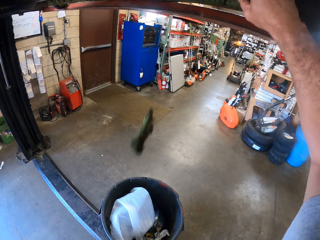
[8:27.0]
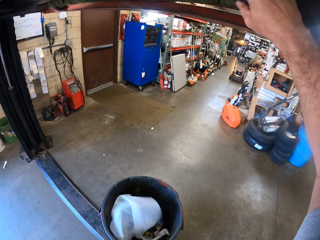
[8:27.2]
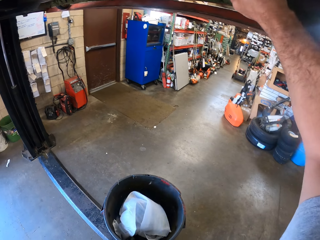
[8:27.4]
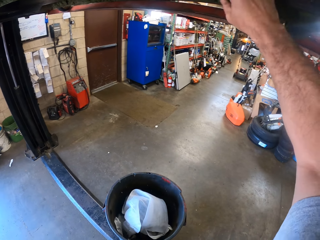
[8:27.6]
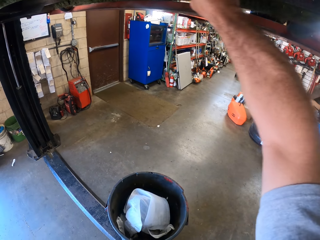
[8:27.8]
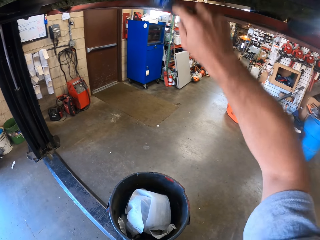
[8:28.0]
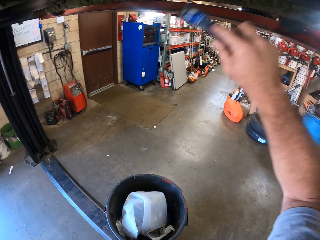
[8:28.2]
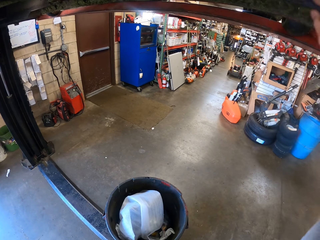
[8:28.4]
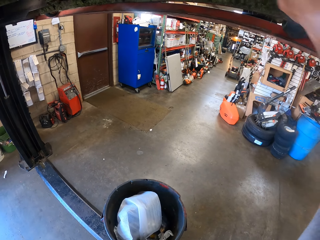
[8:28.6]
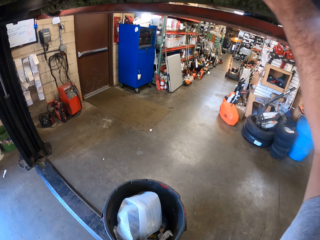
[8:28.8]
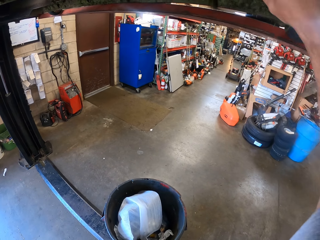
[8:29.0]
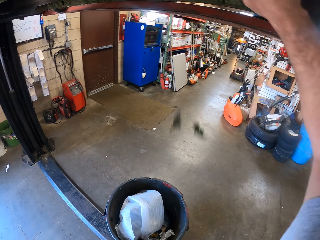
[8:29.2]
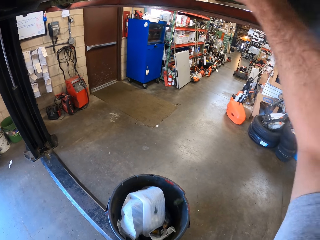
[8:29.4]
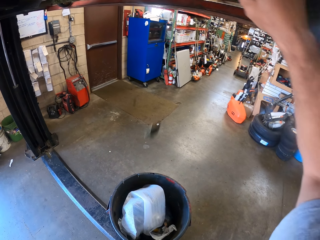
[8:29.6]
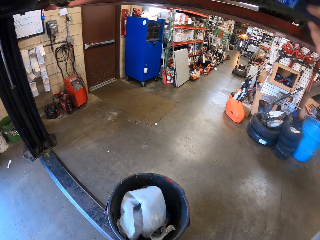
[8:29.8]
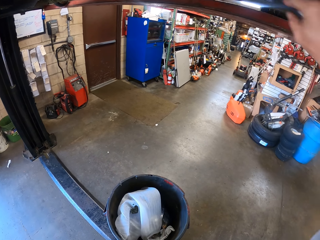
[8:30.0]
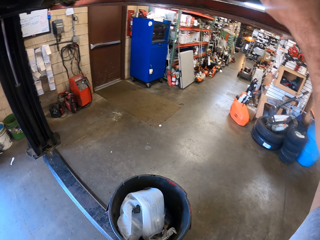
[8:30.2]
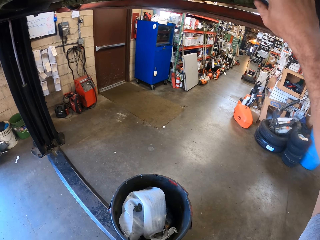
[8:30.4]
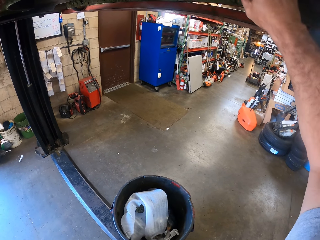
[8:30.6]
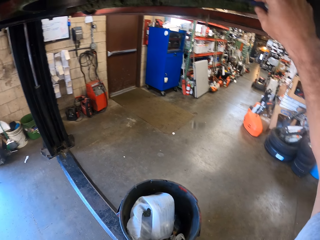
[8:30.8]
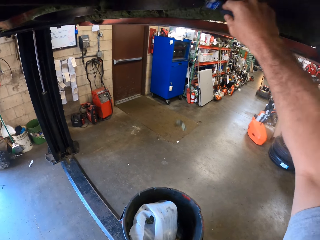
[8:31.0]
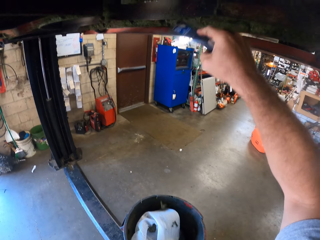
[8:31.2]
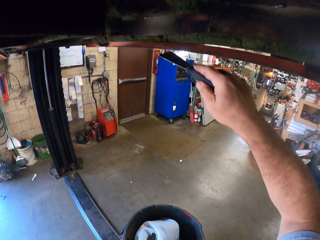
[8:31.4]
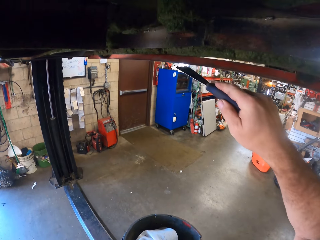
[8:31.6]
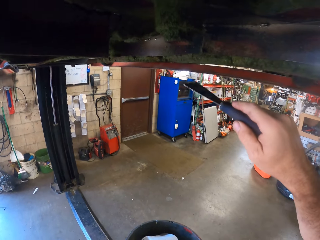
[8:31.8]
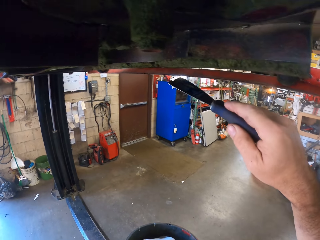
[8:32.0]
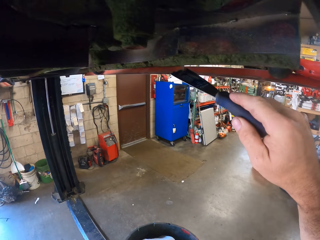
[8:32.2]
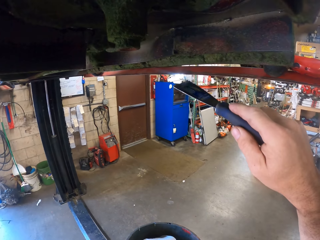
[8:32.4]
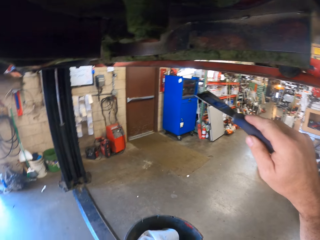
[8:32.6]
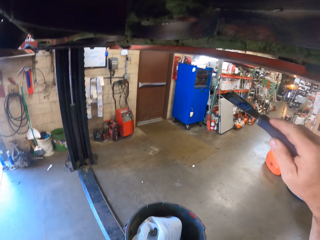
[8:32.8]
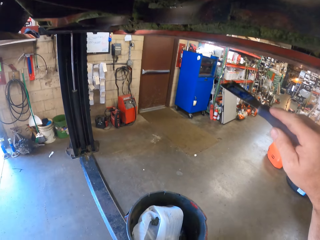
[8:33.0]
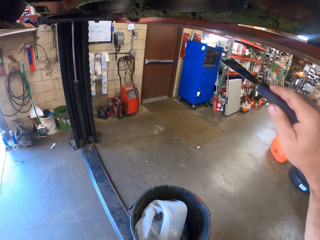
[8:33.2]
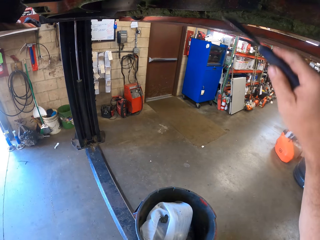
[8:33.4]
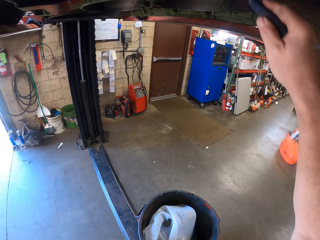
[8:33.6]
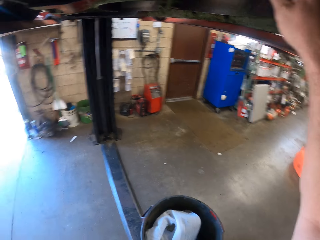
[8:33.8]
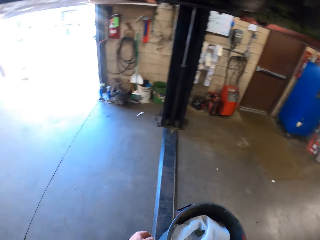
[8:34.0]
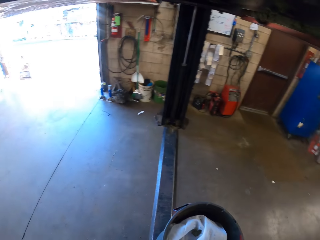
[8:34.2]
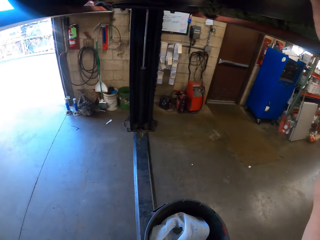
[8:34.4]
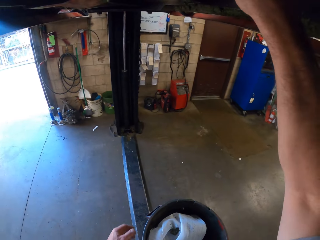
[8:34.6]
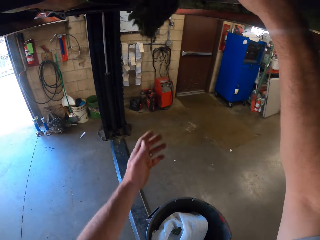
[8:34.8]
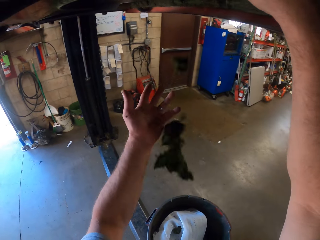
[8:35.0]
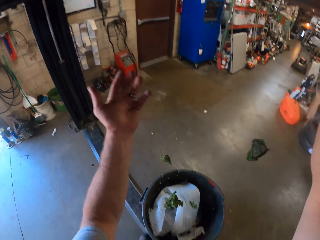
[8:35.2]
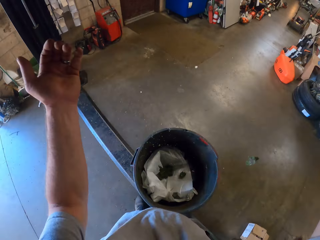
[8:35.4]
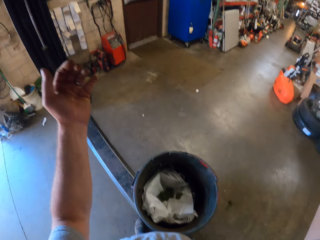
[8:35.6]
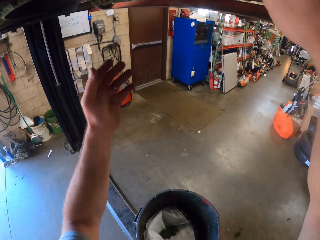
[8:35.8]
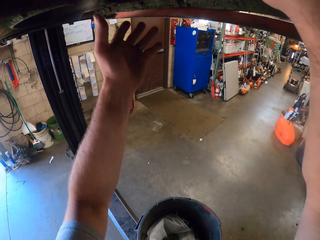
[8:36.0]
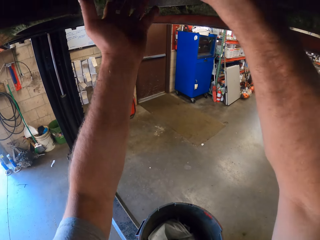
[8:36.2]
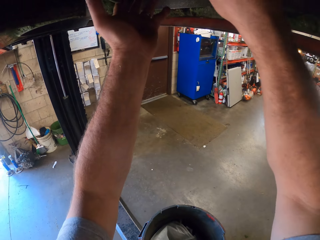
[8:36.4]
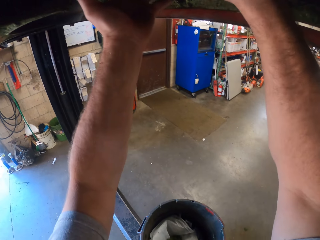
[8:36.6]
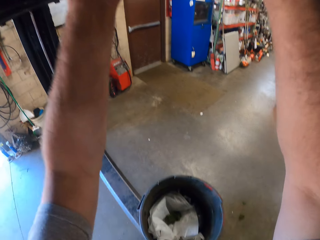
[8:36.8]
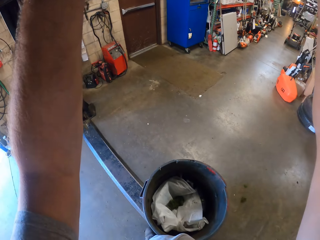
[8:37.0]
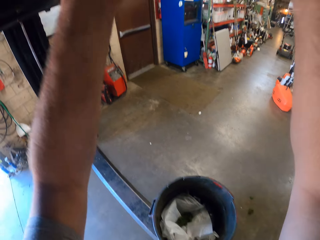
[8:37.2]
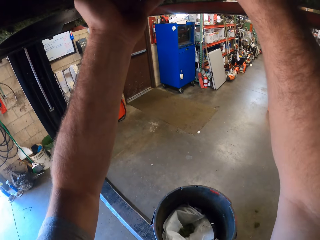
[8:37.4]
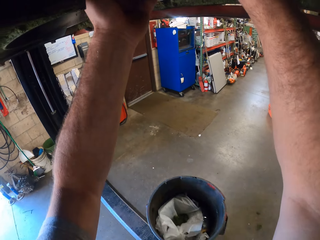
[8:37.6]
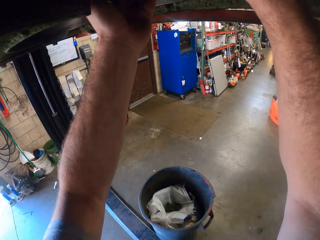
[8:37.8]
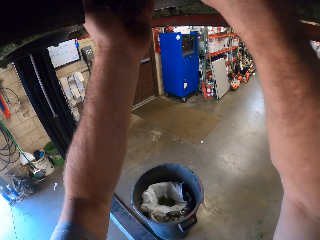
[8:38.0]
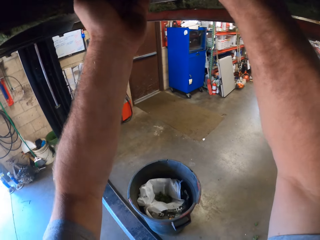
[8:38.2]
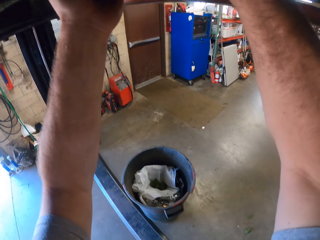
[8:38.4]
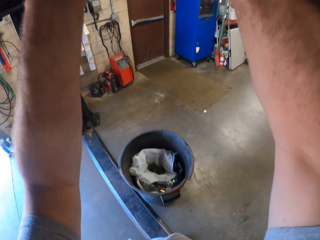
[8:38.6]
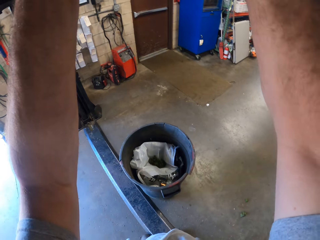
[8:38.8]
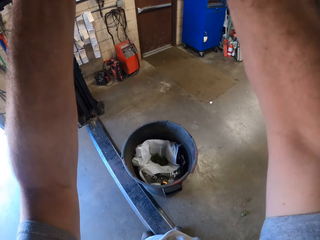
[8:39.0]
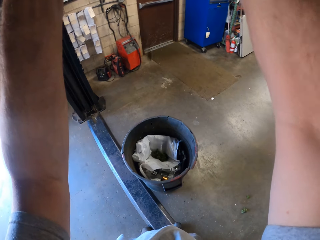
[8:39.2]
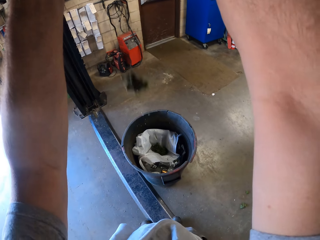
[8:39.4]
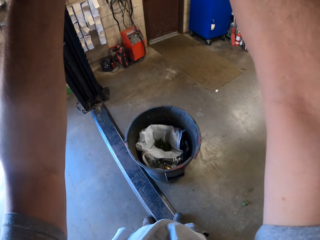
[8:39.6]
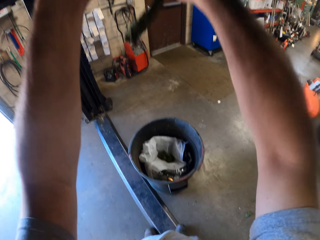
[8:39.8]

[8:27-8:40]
The camera wearer lifts his left hand in the air. He drops the moss. He holds the metal with his left hand. He scrapes off the moss with the scraper. He pushes the trash bin with his leg.

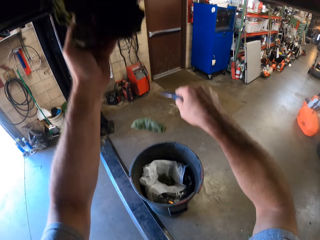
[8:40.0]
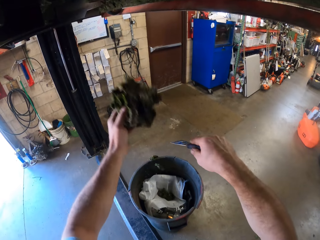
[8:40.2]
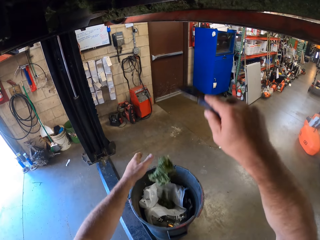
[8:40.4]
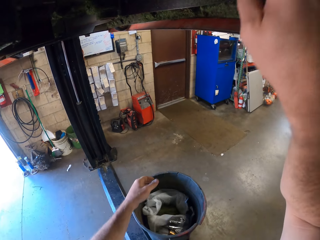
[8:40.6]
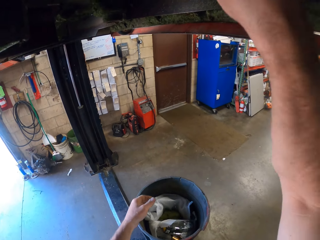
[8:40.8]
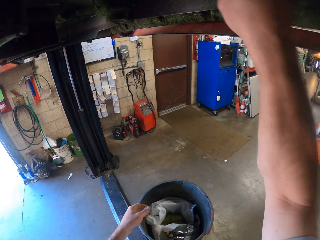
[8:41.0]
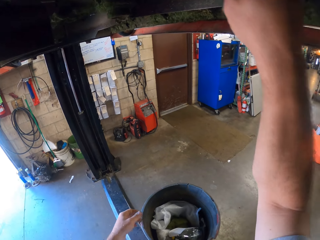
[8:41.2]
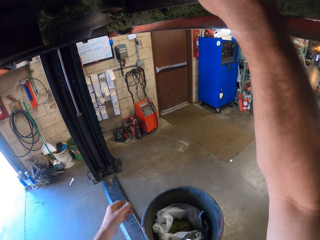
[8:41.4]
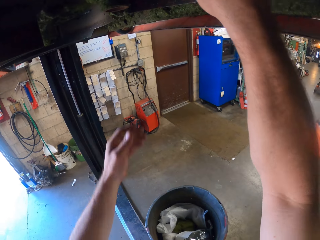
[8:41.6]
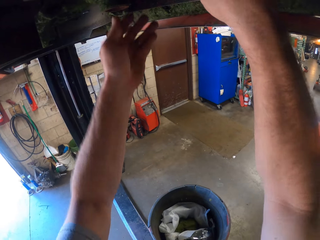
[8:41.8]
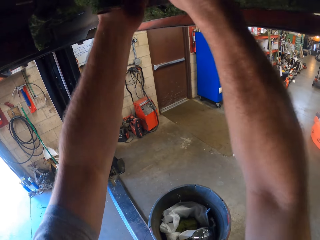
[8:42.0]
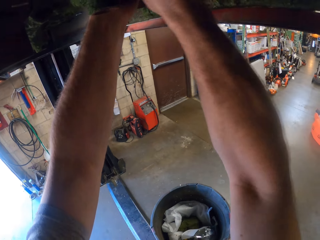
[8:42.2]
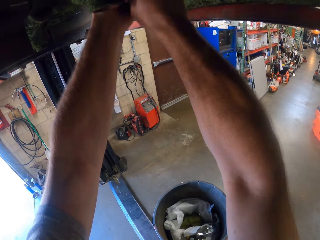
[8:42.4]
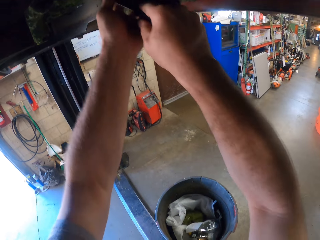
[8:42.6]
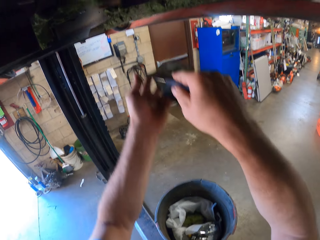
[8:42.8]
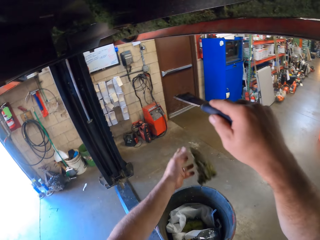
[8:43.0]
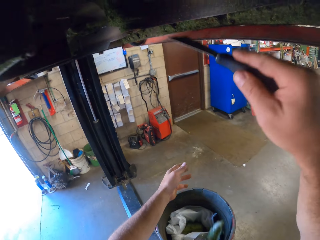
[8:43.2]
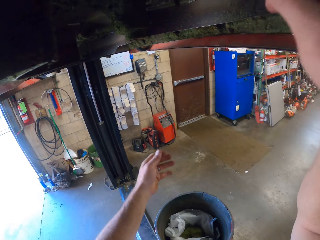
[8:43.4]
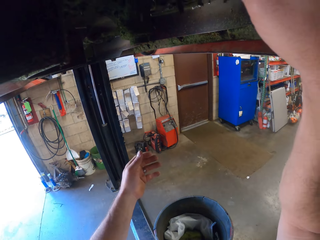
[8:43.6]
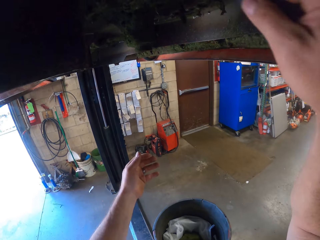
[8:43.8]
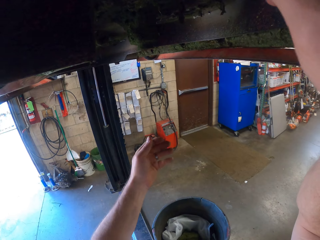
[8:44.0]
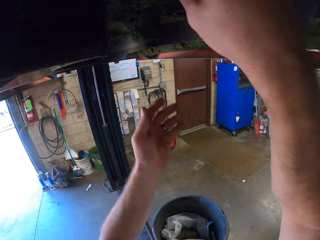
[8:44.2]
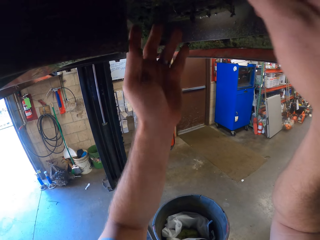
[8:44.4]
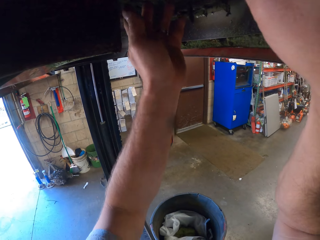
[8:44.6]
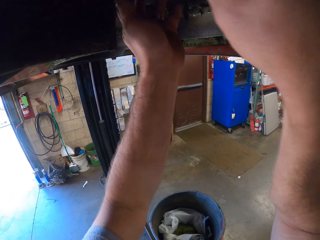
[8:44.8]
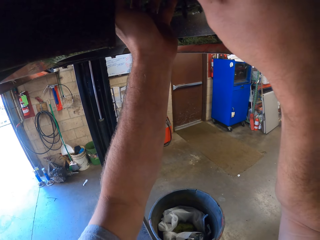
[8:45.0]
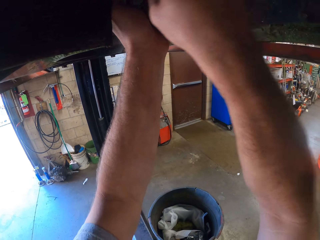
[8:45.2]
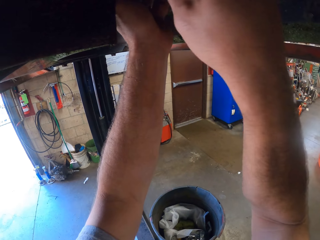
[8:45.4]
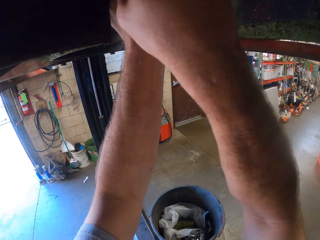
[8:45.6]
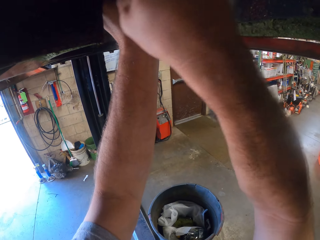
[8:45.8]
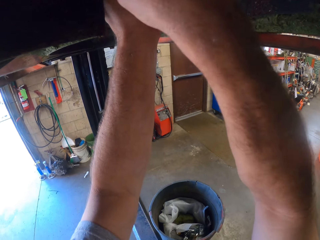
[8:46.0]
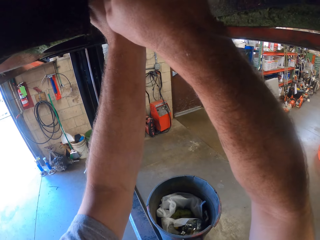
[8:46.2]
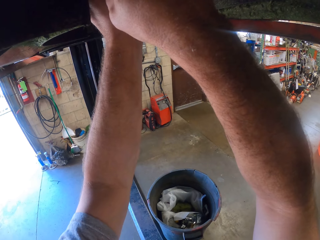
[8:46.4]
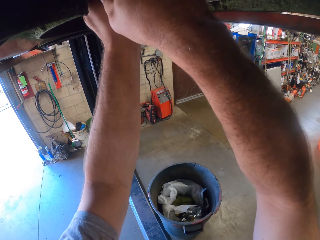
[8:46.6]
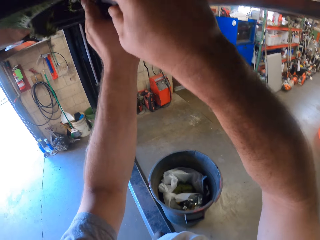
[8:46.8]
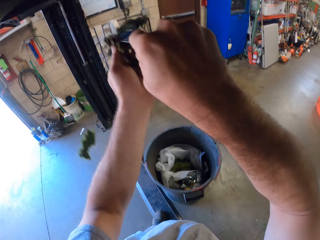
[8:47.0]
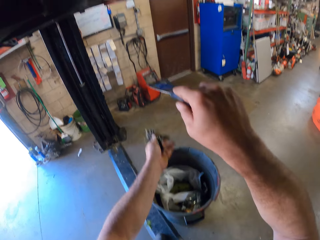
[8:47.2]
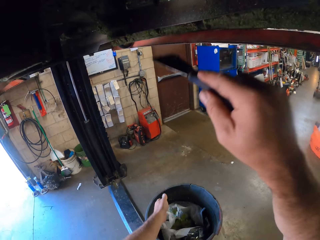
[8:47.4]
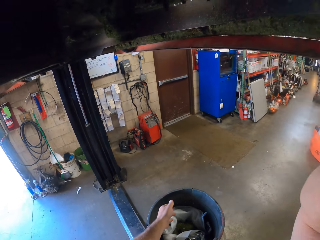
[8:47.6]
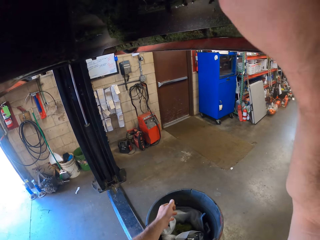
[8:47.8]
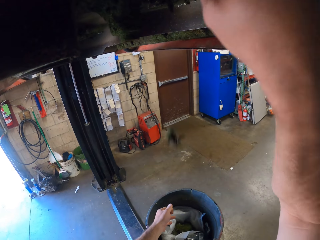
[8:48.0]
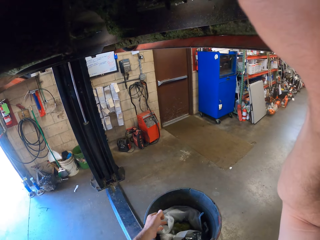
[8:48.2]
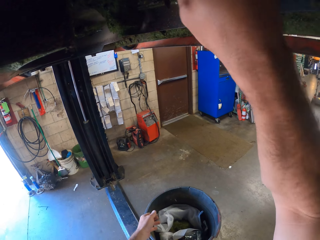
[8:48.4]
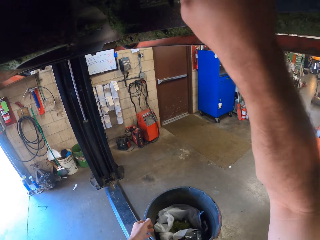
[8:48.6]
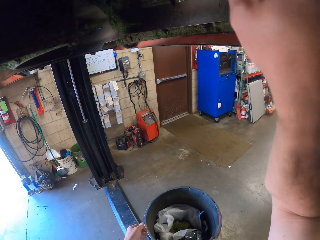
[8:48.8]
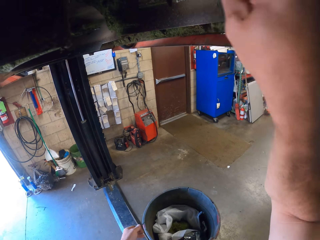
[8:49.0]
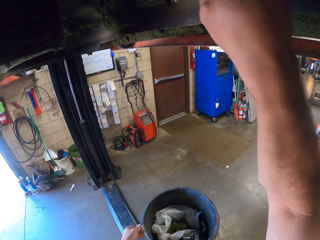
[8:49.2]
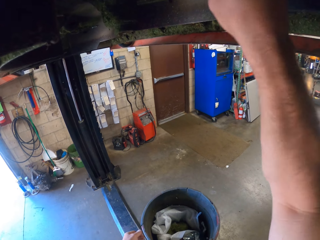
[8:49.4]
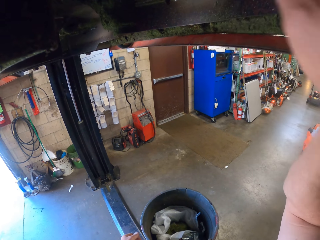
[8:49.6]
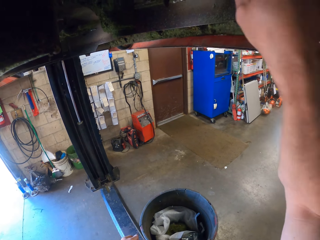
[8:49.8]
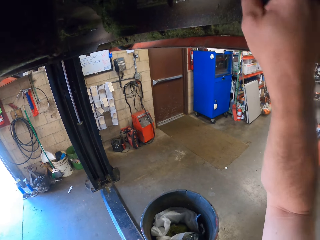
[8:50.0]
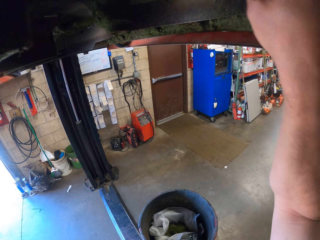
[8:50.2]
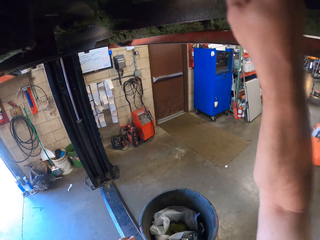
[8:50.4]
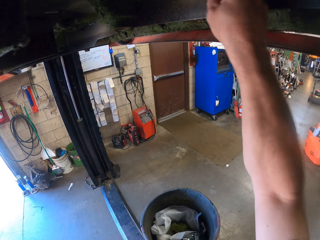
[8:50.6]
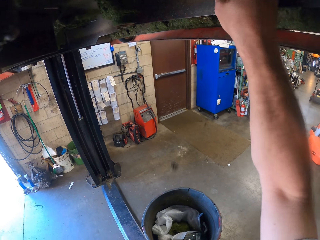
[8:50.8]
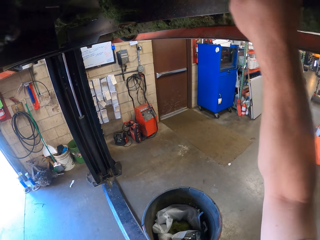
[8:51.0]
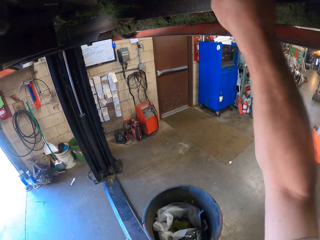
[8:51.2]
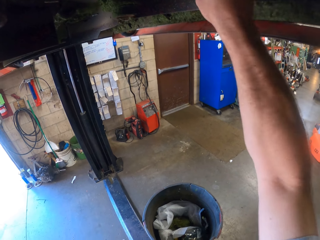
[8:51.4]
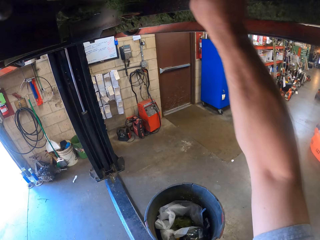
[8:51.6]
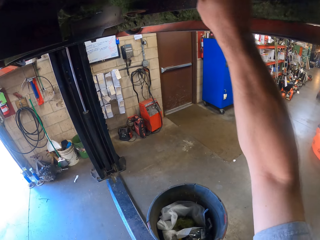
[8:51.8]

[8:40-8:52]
The camera wearer drops the moss. He scrapes off the moss with the scraper. He lifts his left hand to the metal above. He packs the dirt under the lawn mower with his left hand. He holds the moss in his left hand. He drops the moss in the trash bin. He raises his right hand. He scrapes off the moss under the lawn mower with the scraper into the bin. He lifts his left hand. He packs the dirt under the lawn mower with his left hand. He scrapes off the moss with the scraper. He holds the moss in his left hand. He drops the moss in the trash bin. He raises his right hand. He scrapes off the moss under the lawn mower with the scraper into the bin.
